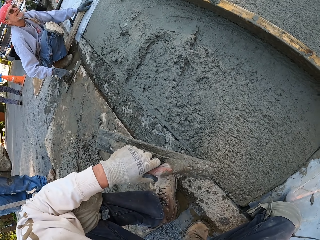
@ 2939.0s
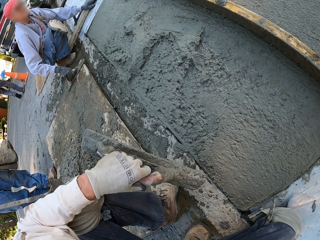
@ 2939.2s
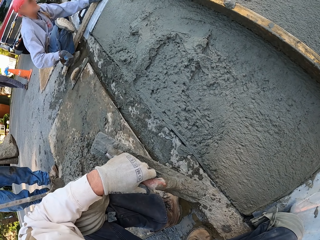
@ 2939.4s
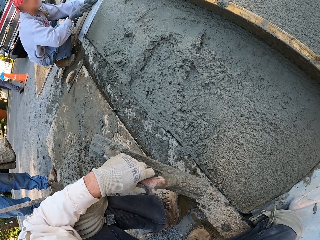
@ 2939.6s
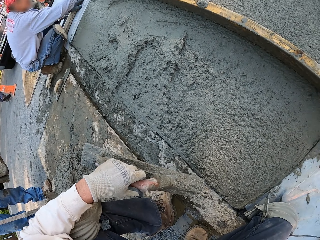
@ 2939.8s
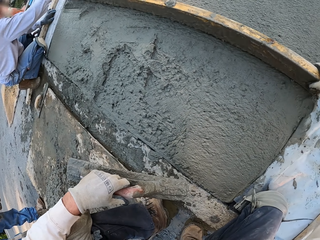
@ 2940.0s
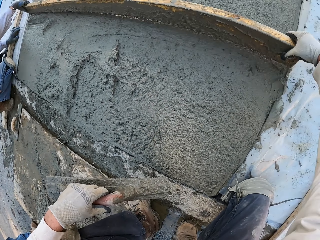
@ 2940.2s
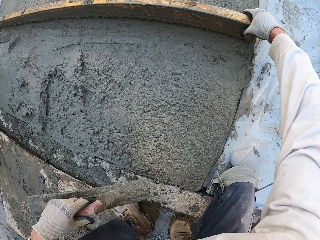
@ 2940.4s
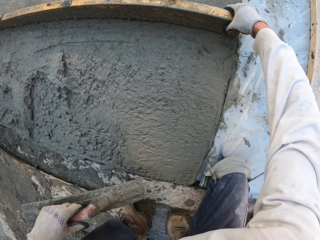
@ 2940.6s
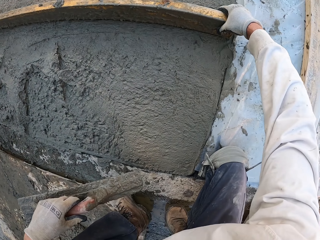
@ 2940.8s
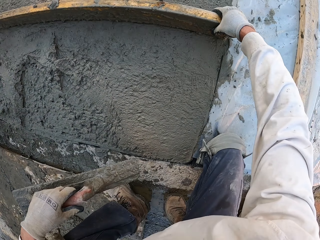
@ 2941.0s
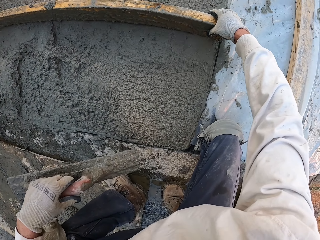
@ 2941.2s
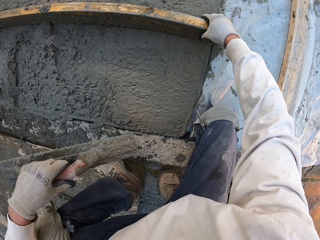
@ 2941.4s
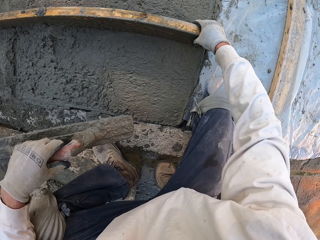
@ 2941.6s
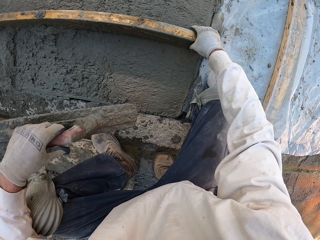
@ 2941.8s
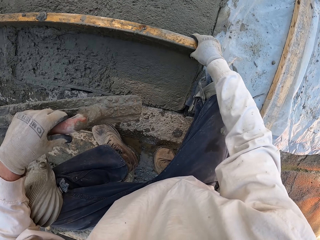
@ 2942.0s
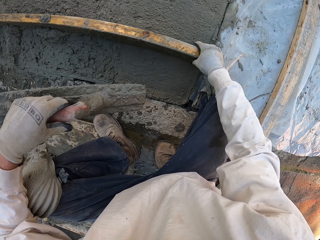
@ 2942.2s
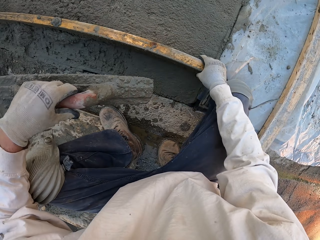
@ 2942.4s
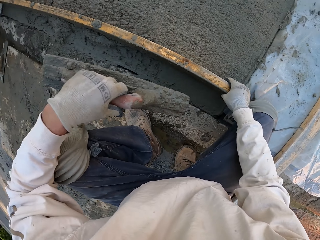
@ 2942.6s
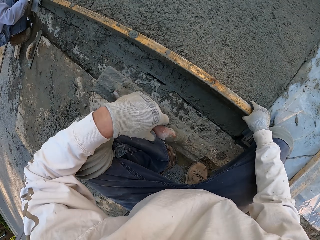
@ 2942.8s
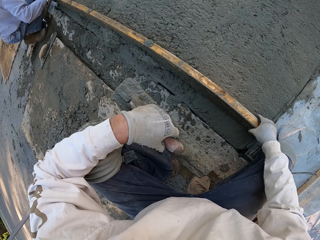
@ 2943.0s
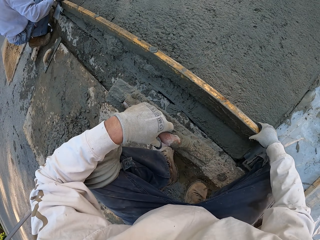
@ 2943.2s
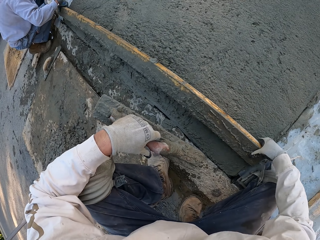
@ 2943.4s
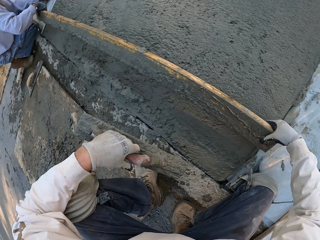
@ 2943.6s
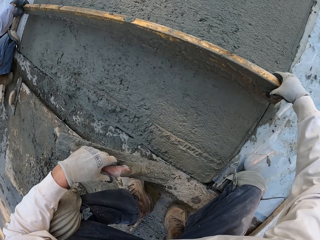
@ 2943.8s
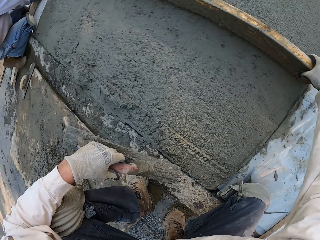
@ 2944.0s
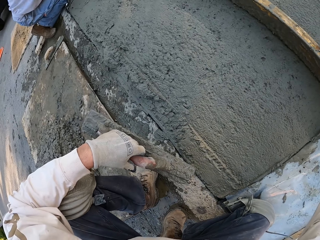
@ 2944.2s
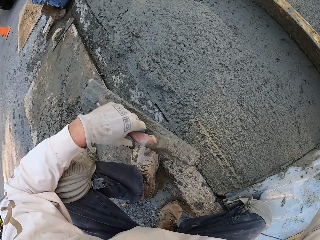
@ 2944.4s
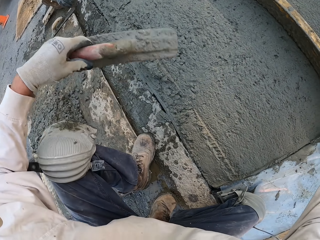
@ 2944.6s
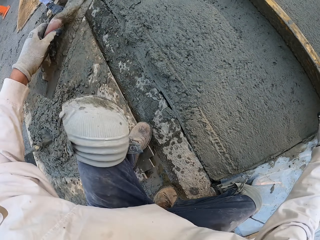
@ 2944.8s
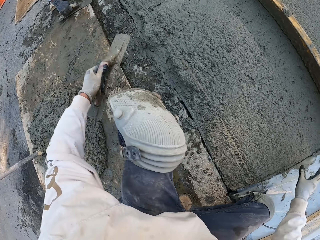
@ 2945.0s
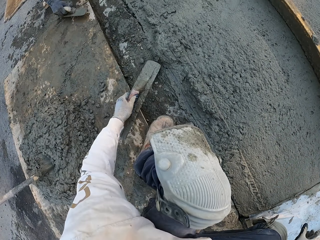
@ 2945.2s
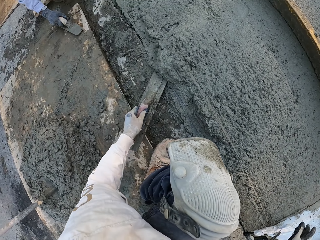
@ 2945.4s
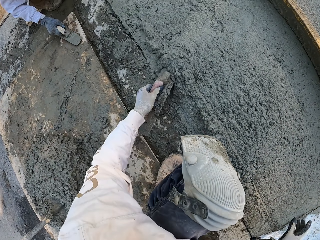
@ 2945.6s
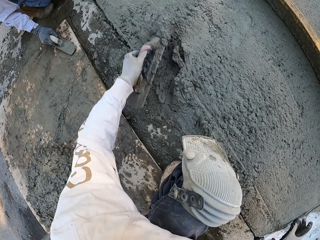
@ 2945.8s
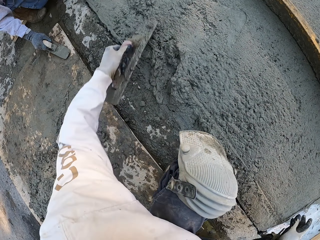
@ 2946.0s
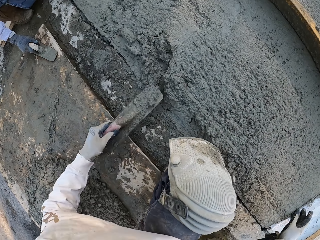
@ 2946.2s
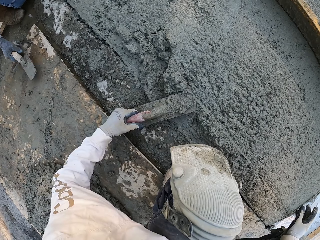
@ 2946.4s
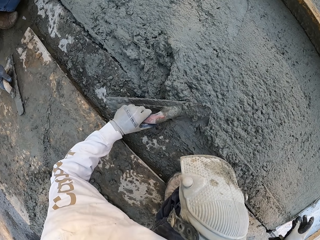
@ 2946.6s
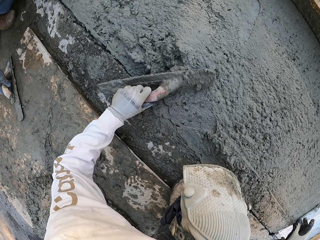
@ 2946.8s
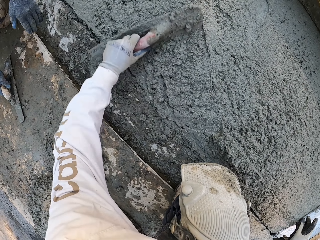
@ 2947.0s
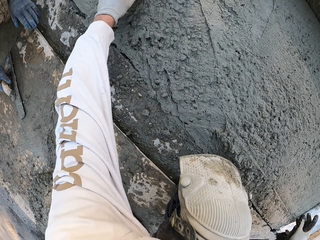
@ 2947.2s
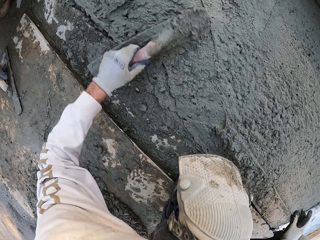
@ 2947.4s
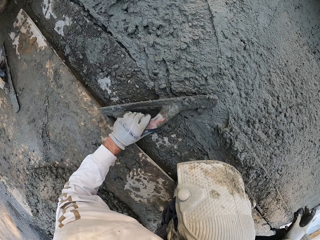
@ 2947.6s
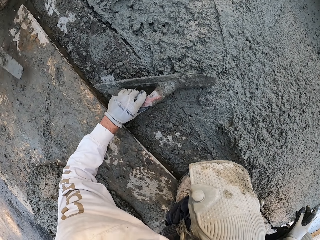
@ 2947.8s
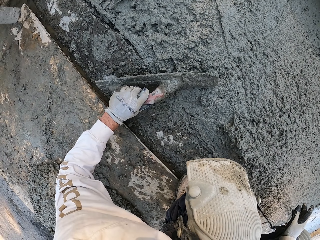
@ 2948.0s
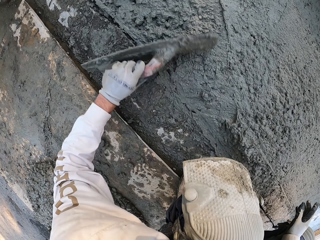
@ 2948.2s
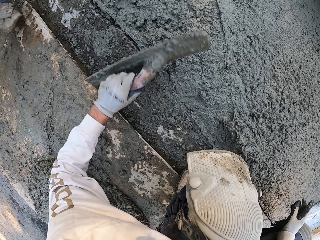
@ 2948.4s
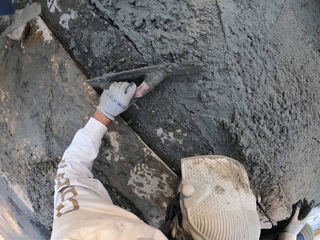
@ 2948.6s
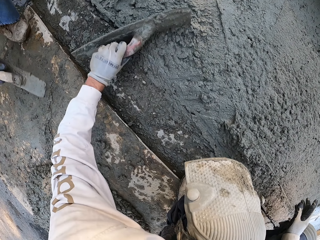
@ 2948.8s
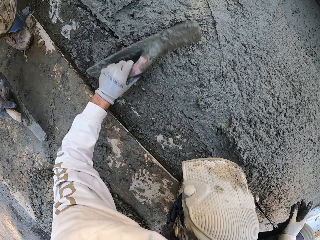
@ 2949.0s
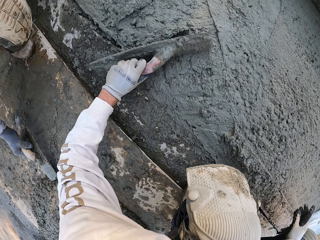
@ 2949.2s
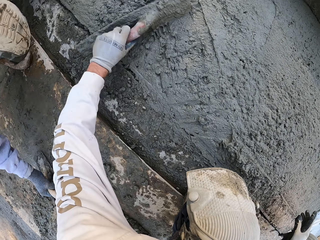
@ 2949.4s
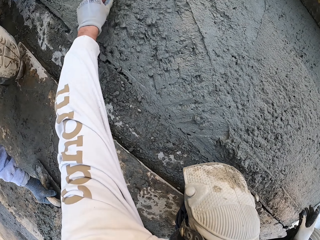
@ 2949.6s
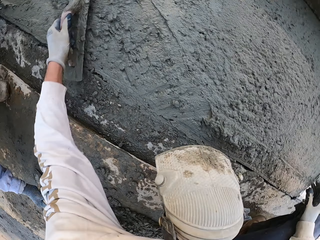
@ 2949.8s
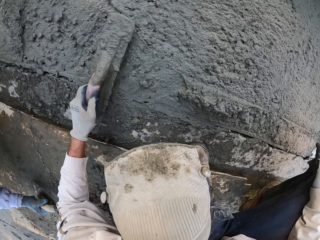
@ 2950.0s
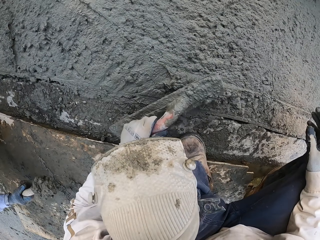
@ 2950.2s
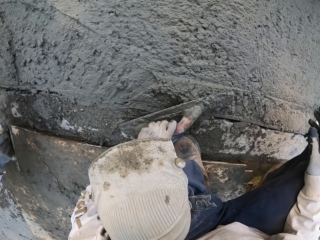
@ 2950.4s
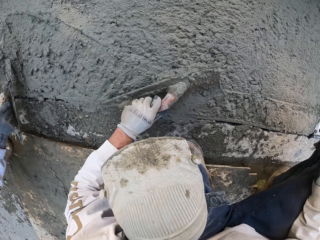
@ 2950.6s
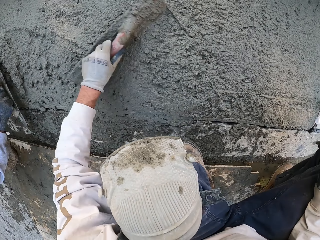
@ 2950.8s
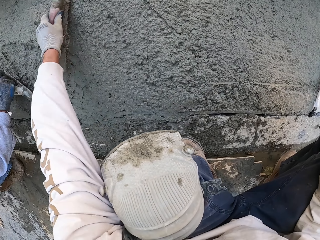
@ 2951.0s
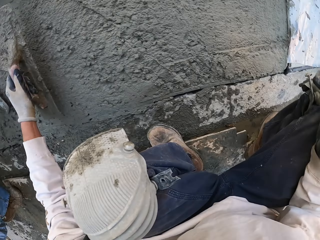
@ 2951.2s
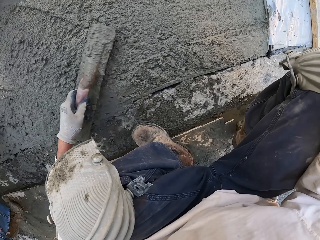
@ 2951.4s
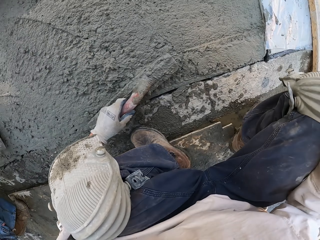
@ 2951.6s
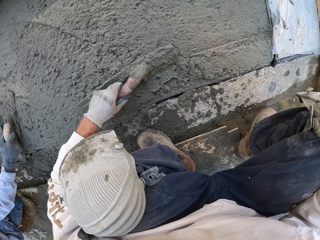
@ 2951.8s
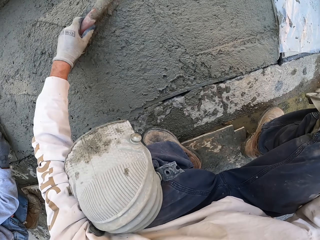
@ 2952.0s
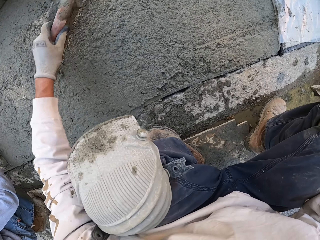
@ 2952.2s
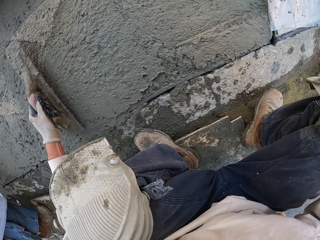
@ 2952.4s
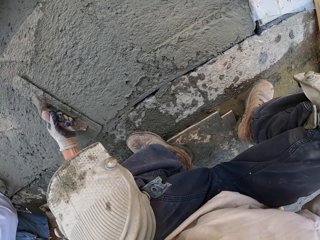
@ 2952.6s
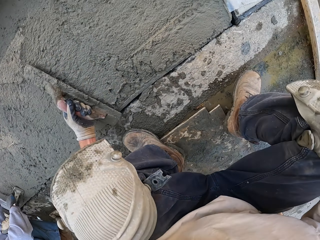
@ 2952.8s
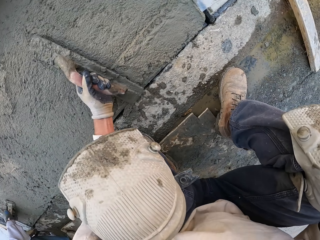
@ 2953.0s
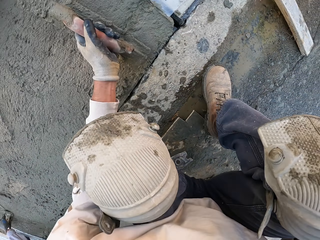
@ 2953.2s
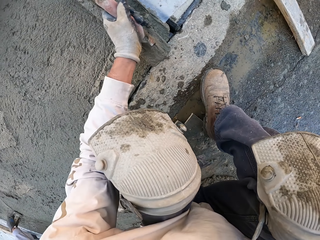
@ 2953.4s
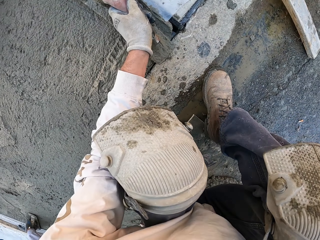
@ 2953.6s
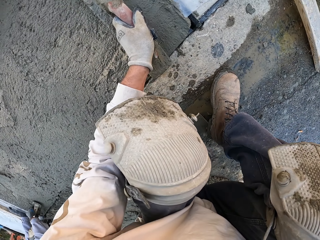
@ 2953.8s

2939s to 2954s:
The camera wearer moves the wood and plasters with the wood. They put the wood down. They scoop cement mix with a concrete float and push the cement mix with the concrete float. A man picks up the concrete float and scoops the cement mix. The camera wearer plasters with the concrete float. The man plasters with the concrete float.

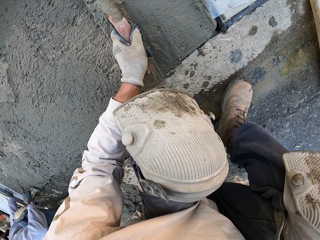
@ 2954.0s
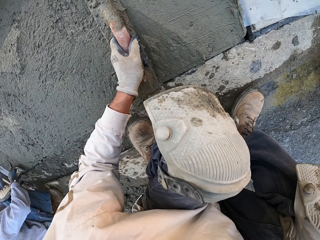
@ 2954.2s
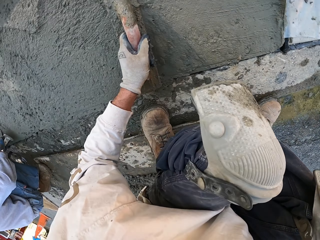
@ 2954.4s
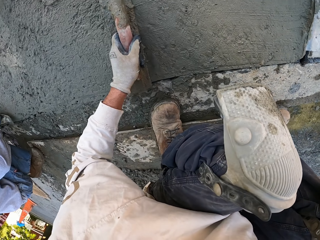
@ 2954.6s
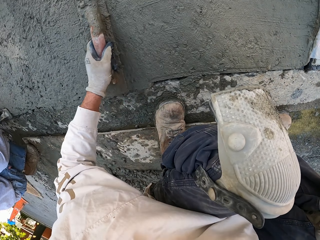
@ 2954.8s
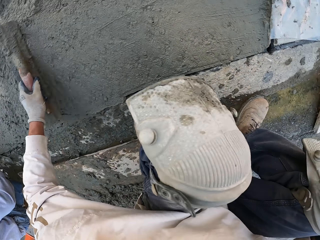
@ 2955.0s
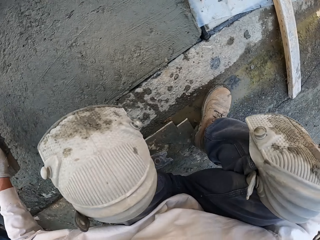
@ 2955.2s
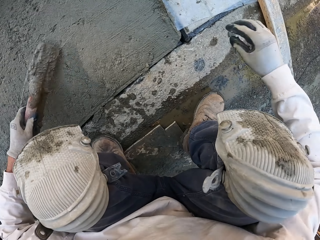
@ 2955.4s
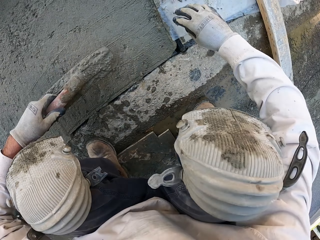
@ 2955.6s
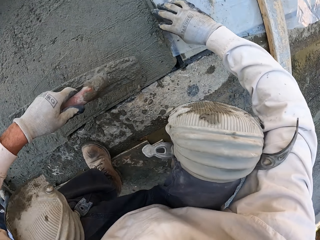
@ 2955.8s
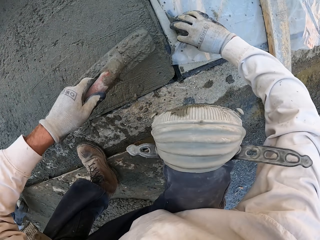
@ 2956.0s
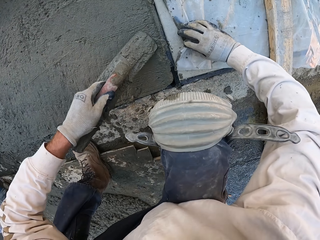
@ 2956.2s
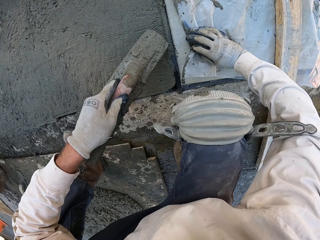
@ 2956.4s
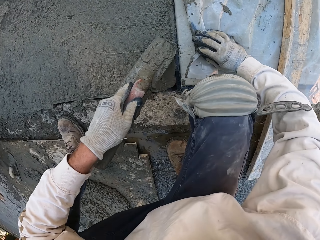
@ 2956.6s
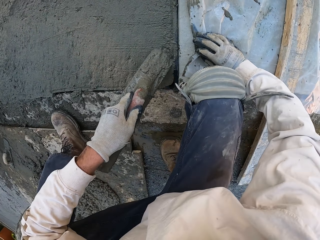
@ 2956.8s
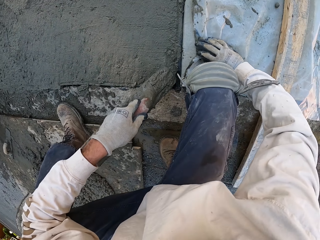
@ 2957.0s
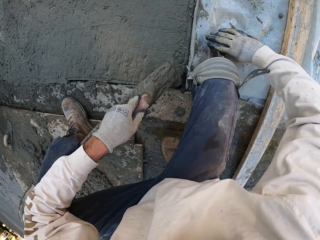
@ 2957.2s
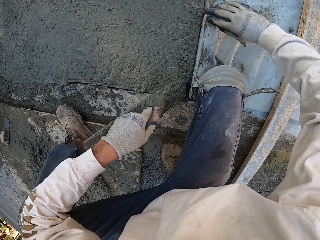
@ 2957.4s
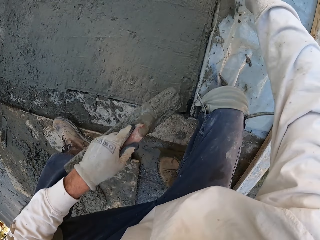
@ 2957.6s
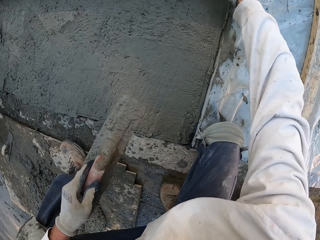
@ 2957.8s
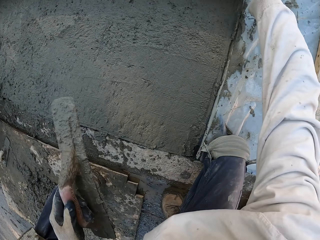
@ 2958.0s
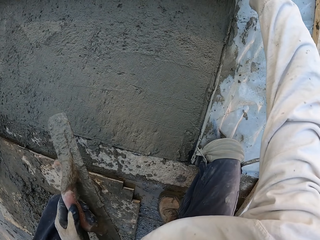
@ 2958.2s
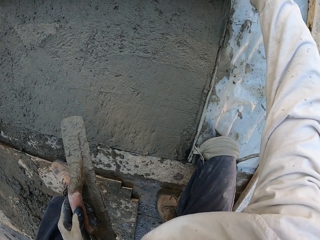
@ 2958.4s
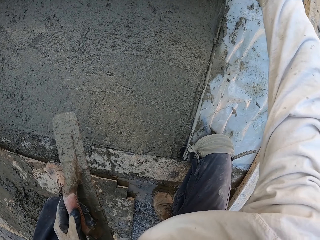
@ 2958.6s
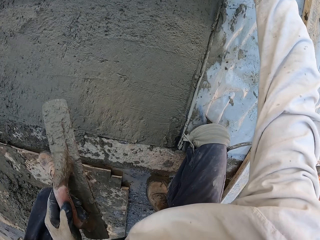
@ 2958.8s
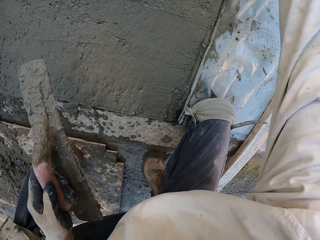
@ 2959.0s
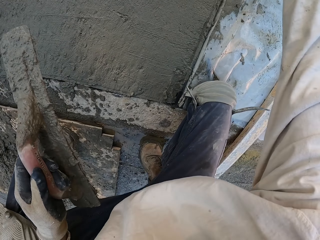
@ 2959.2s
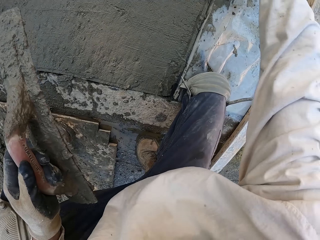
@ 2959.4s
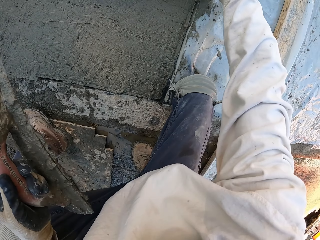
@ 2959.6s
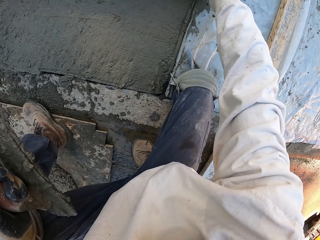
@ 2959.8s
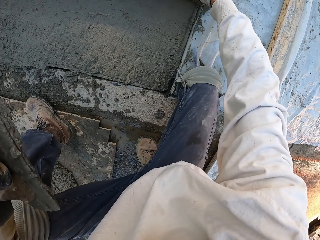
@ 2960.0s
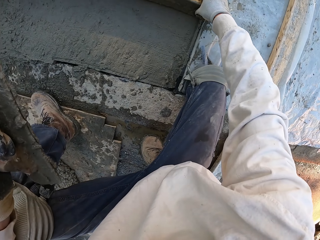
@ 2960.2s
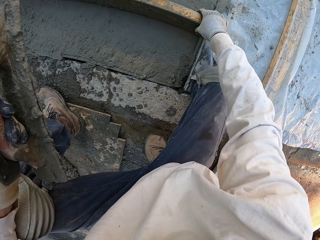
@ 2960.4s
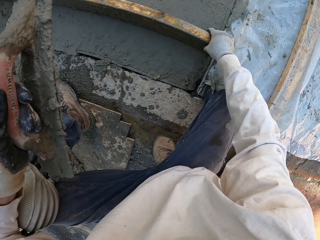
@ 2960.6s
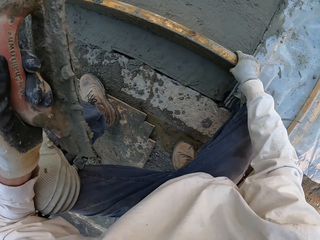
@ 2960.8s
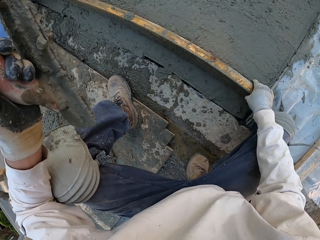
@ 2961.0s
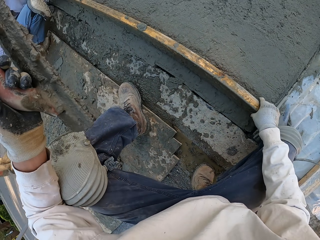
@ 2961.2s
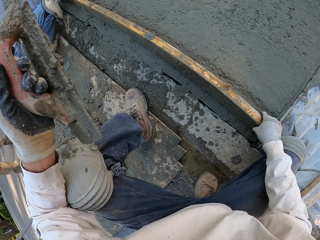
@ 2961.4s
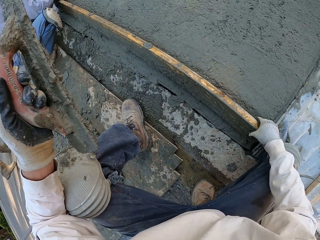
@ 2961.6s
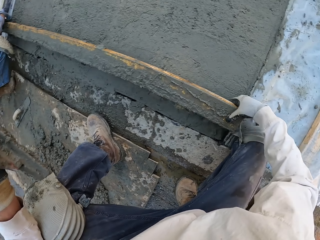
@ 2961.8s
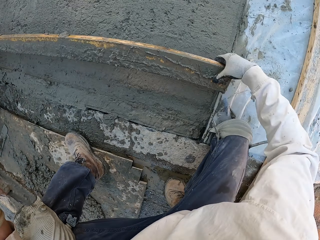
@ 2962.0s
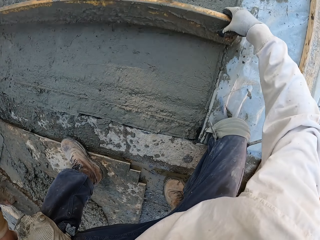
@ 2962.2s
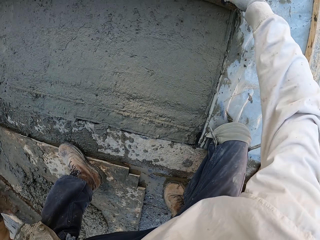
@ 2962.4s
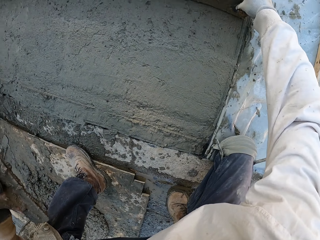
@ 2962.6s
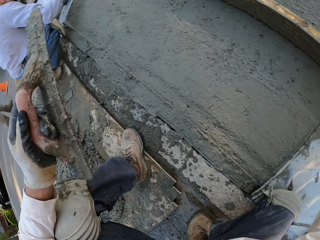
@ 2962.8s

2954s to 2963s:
The camera wearer folds a plastic paper. They plaster with wood.
